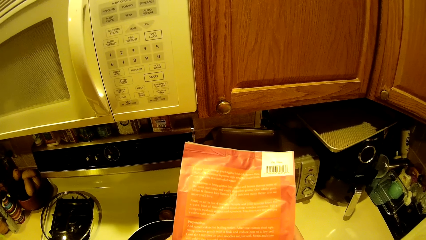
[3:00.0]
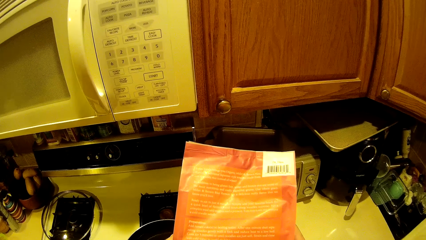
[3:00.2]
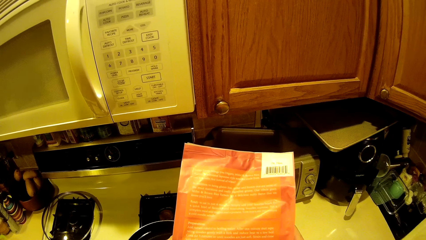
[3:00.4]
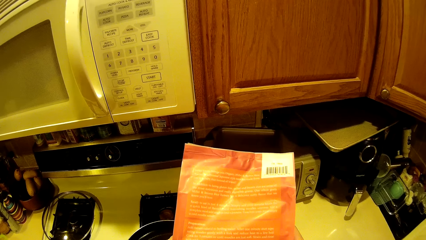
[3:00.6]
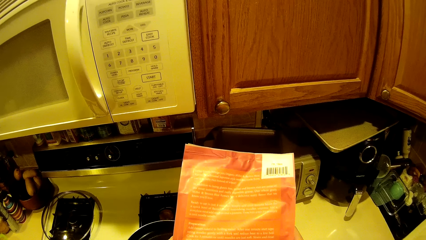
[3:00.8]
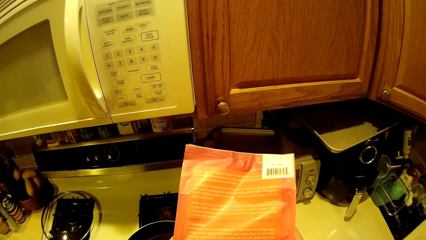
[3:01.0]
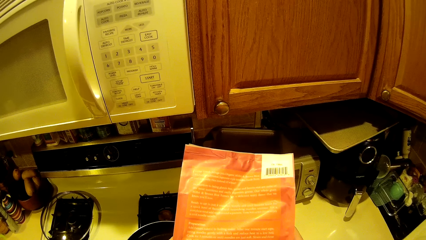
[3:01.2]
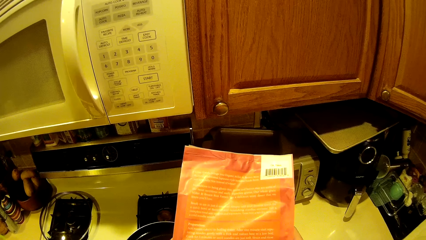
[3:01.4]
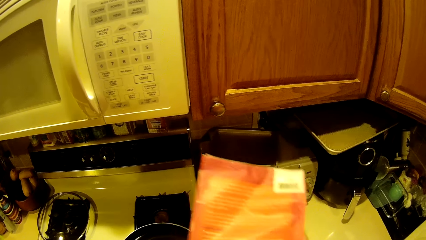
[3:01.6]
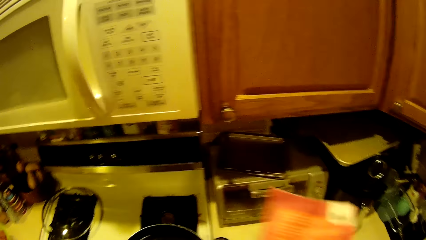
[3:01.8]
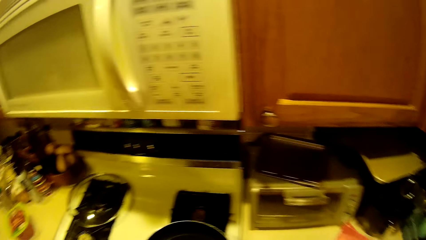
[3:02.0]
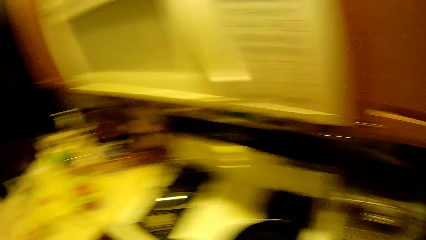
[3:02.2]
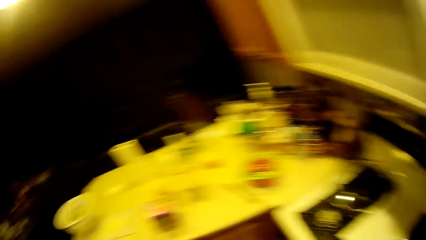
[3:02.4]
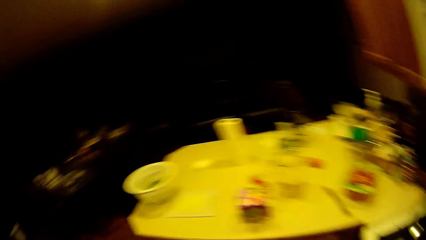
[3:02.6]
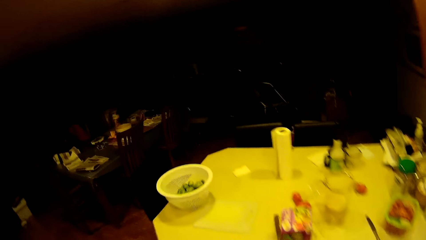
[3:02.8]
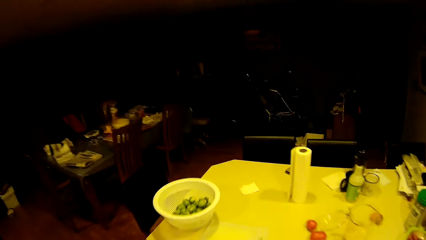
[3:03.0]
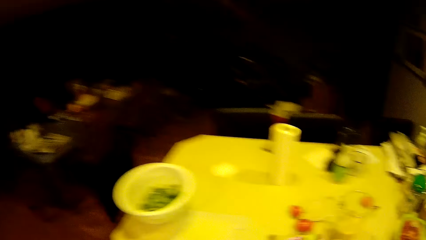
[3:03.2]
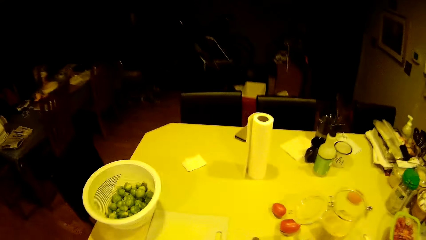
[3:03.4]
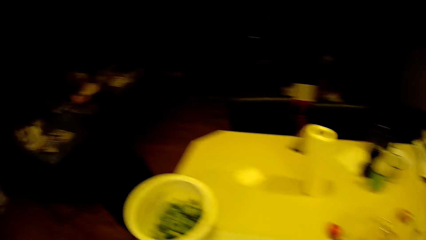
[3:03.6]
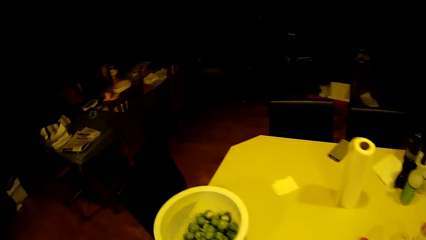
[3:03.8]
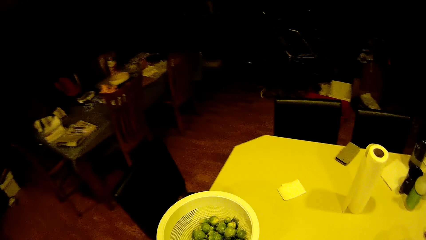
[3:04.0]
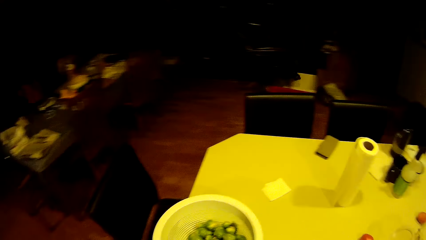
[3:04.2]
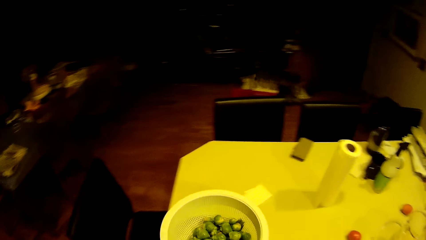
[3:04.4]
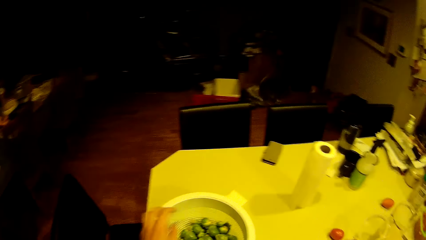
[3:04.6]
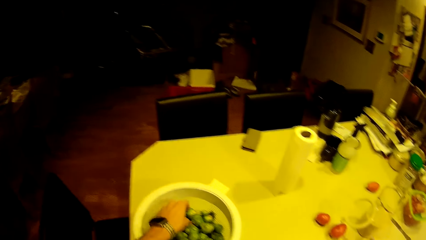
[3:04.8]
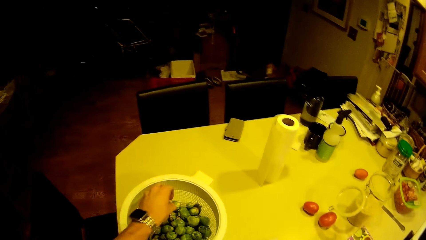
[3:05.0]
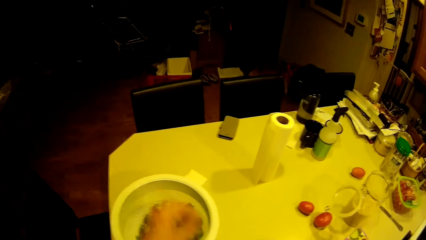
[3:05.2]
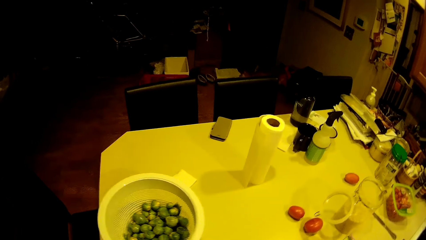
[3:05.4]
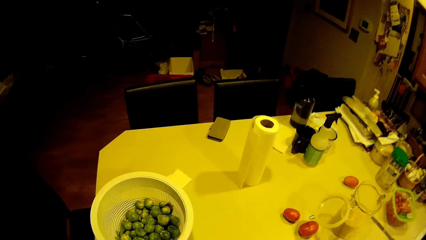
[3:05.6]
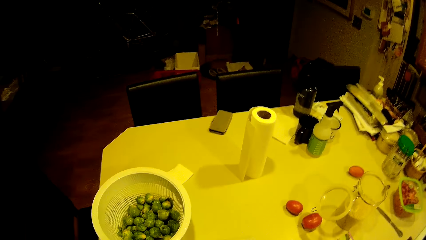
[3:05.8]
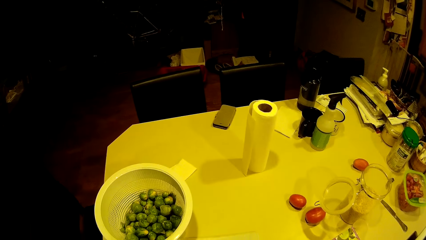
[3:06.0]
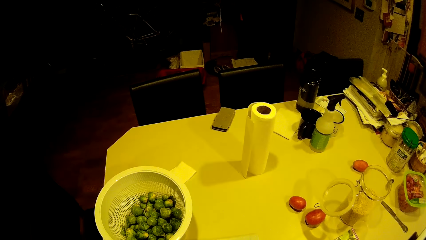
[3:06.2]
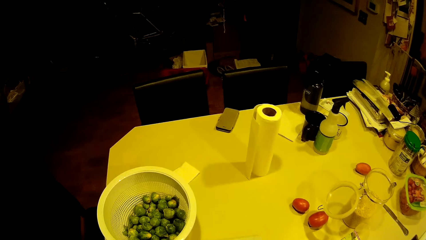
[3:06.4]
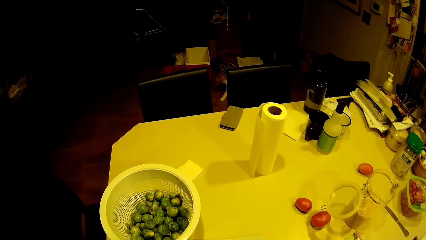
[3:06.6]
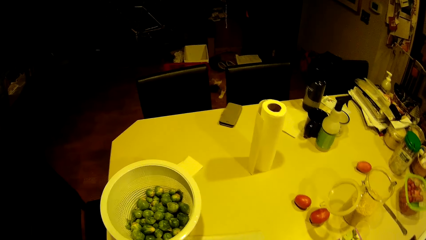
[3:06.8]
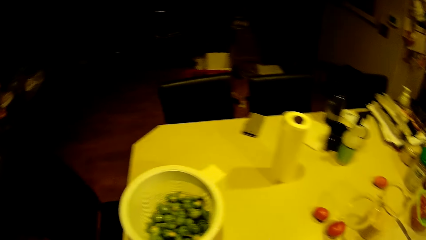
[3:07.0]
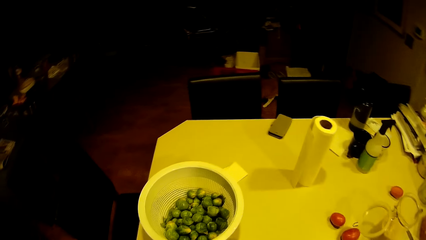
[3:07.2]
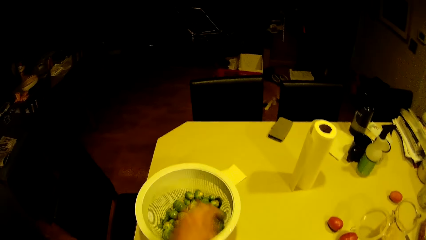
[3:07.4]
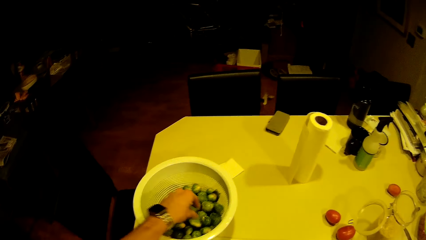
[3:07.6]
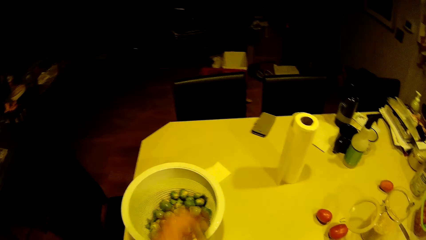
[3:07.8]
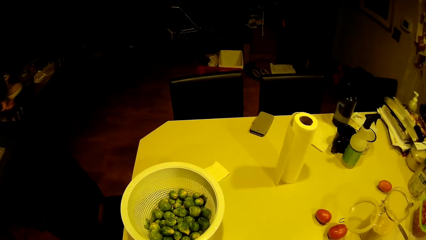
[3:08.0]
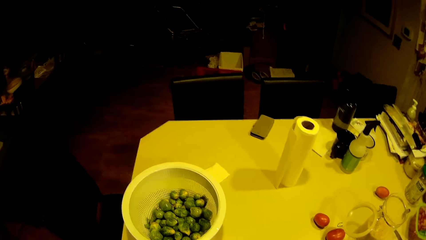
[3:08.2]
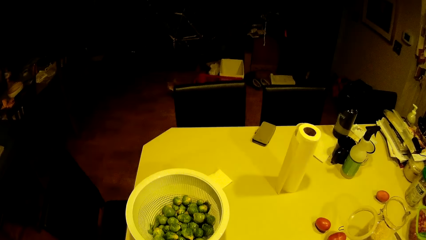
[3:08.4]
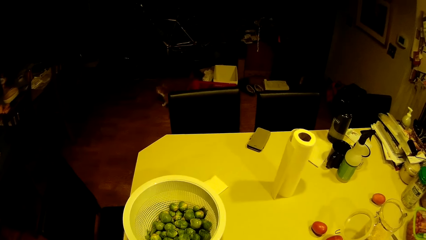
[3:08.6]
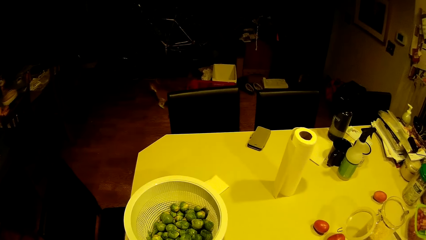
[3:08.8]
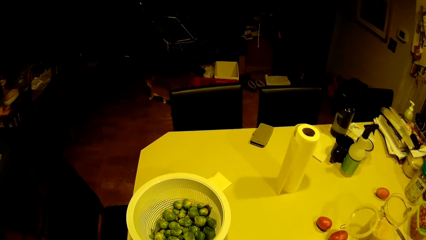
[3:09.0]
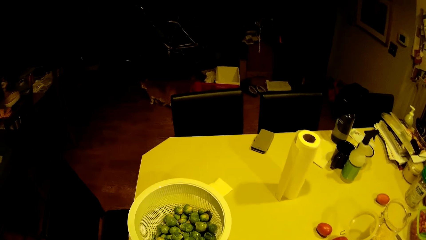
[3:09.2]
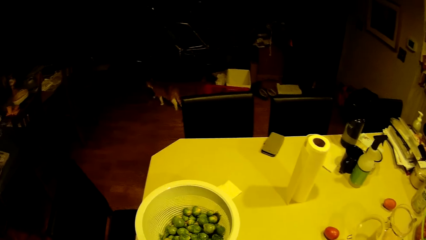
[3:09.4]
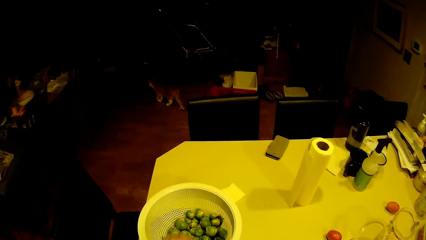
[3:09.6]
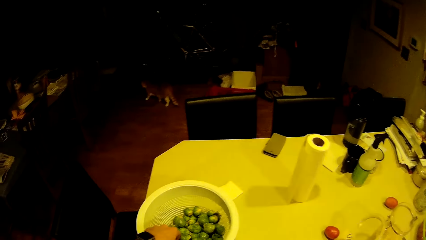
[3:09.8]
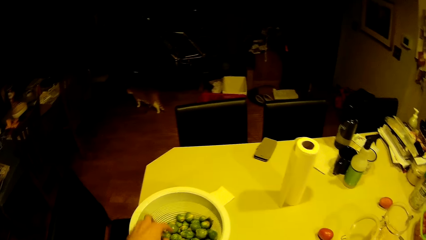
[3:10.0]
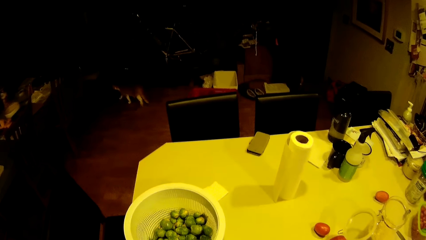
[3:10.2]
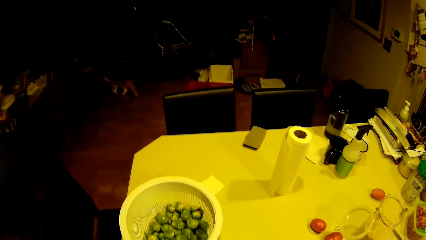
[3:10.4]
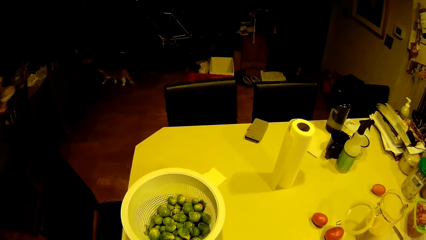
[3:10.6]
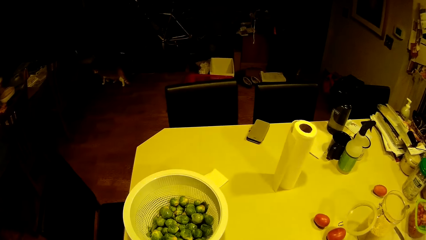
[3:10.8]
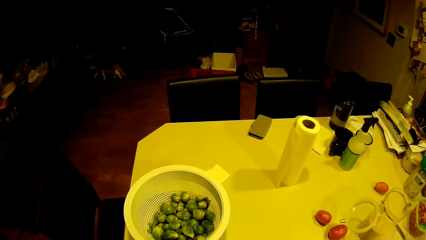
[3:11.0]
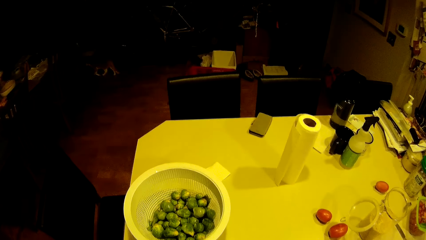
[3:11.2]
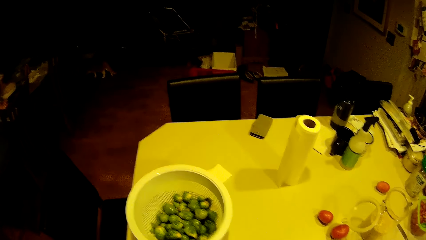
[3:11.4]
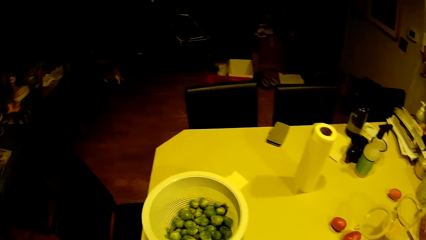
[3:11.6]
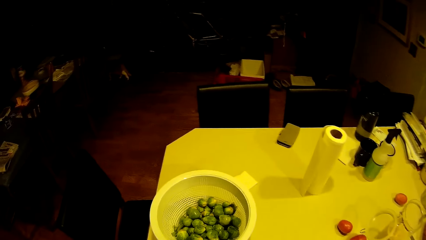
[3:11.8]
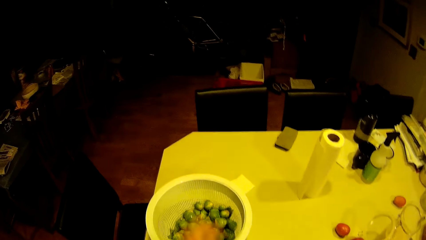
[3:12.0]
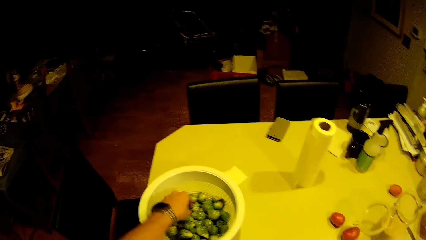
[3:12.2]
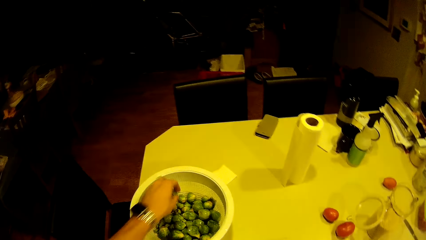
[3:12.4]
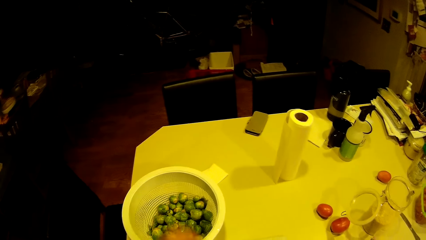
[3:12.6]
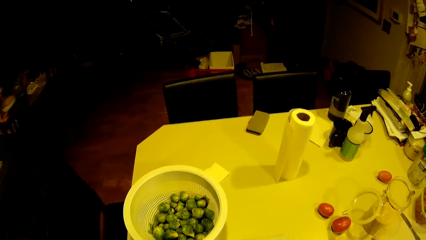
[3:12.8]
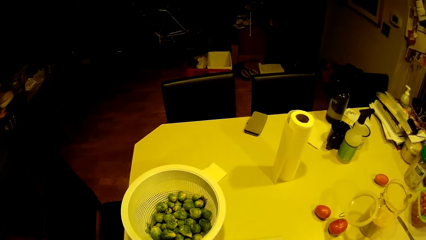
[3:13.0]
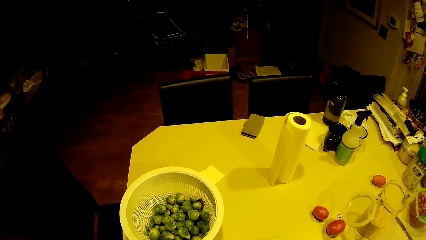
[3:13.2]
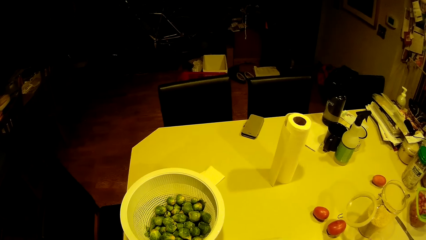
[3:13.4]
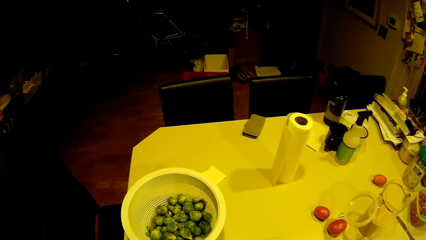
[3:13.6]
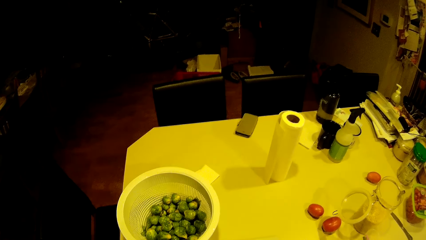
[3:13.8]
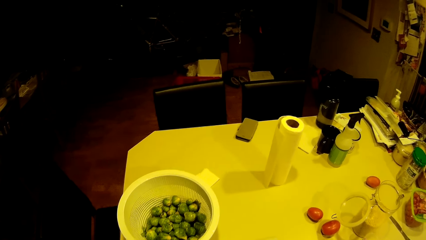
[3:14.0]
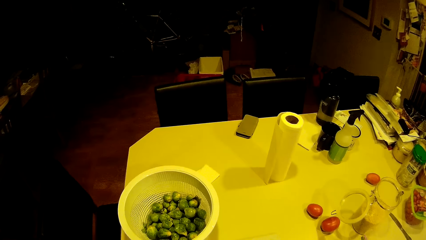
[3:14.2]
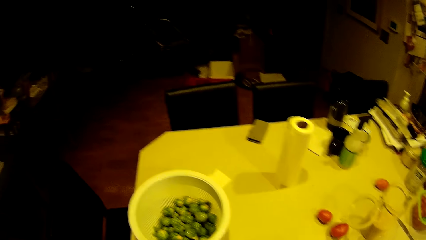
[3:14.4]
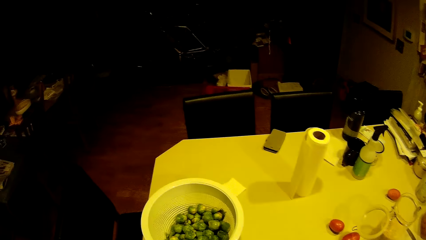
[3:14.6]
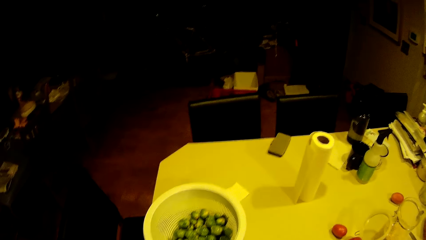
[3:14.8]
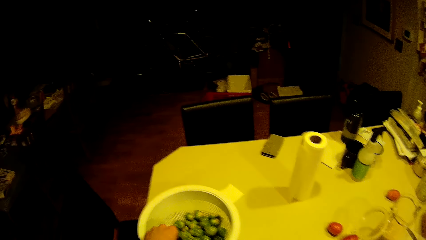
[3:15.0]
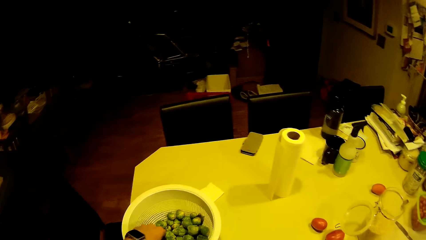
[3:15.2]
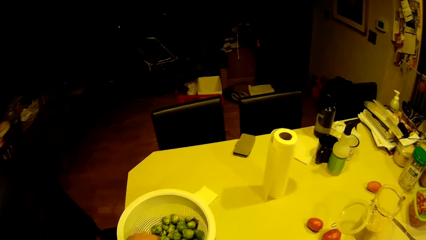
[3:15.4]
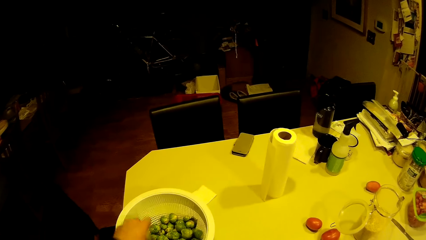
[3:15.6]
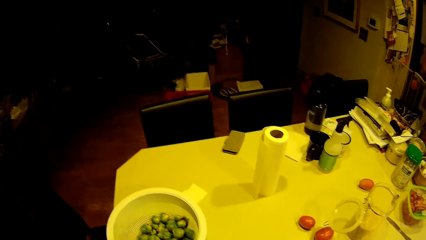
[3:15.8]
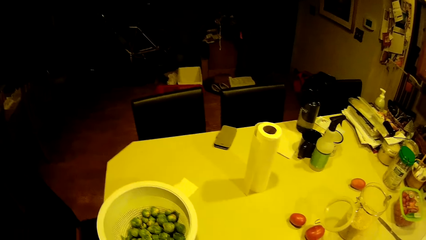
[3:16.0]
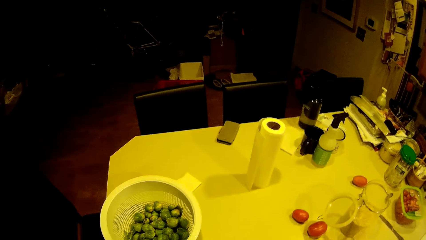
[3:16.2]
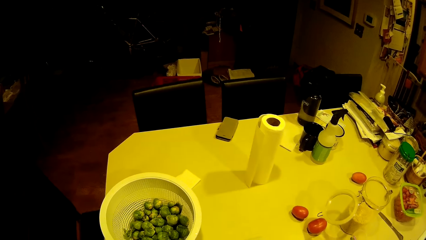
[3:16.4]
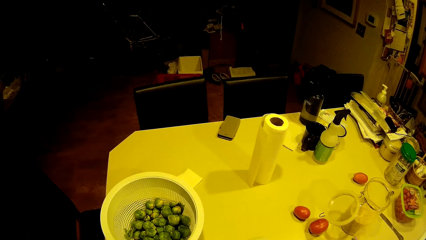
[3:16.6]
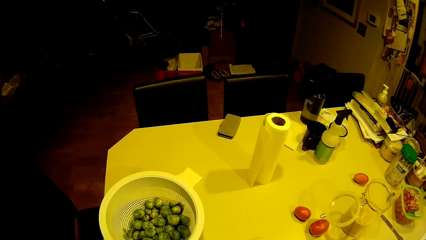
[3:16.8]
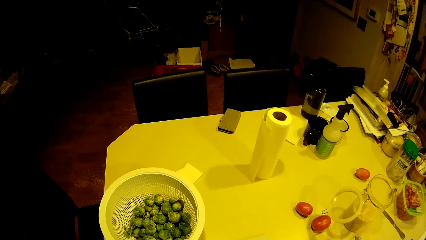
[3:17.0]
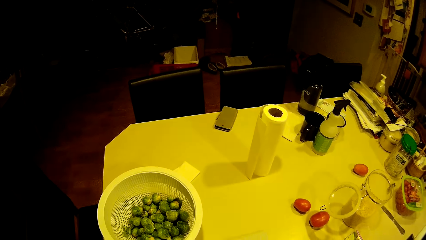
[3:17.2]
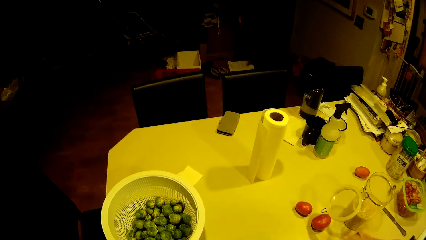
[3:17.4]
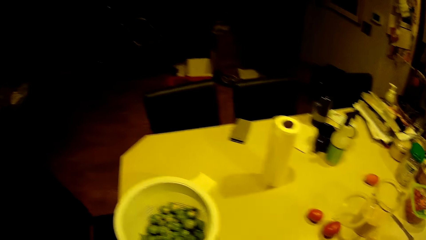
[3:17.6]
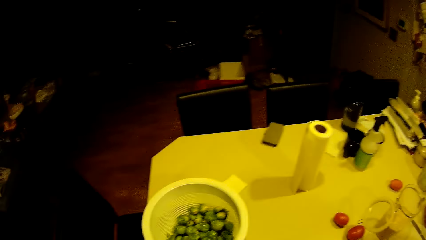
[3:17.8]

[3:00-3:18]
The camera wearer drops the rice bag. They walk around. They drop the filter on the worktop. They take green pea from the filter. They touch something. They look around. They take green pea from the filter. They take green pea from the filter again. They look around. They take green pea from the filter. They look around.
